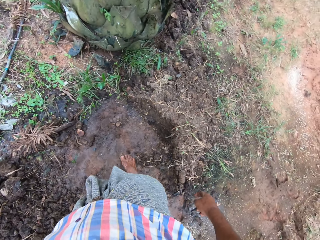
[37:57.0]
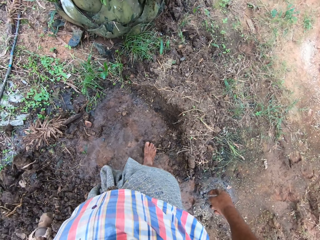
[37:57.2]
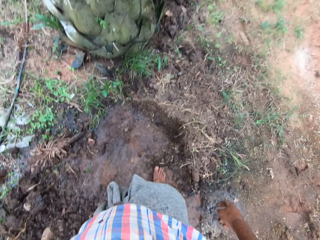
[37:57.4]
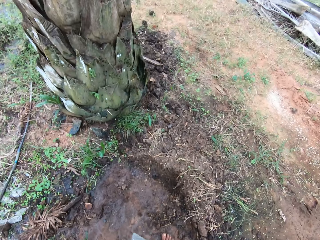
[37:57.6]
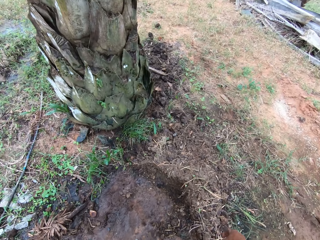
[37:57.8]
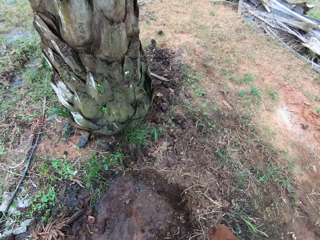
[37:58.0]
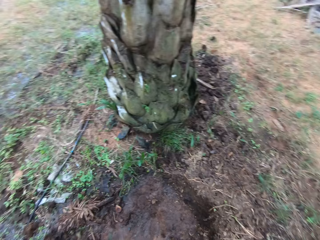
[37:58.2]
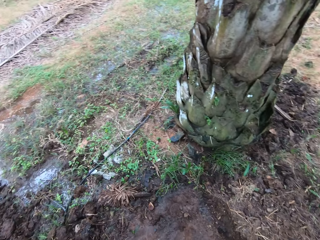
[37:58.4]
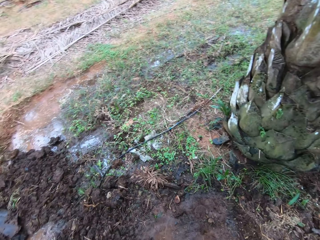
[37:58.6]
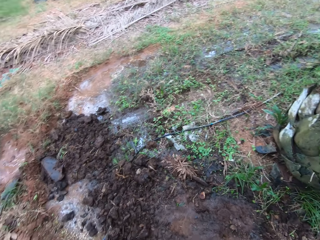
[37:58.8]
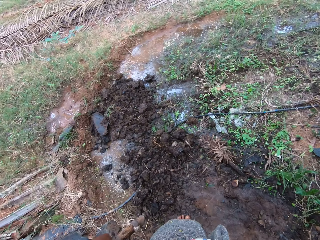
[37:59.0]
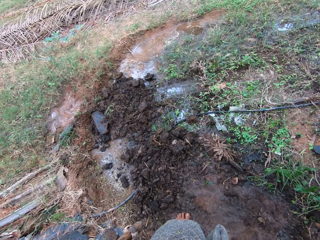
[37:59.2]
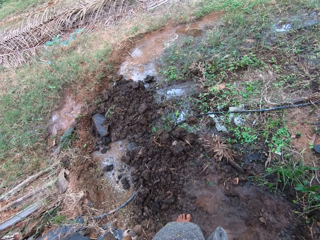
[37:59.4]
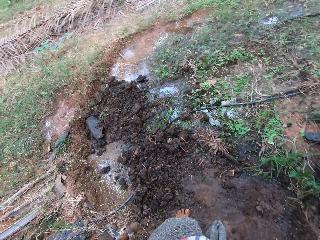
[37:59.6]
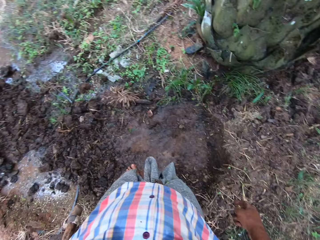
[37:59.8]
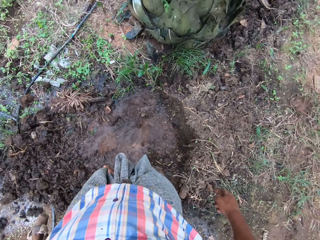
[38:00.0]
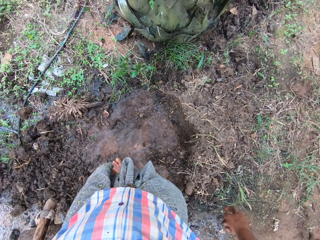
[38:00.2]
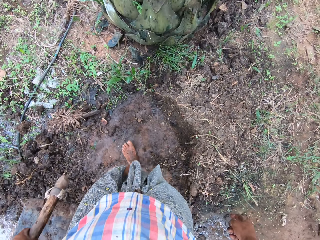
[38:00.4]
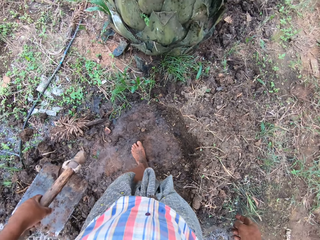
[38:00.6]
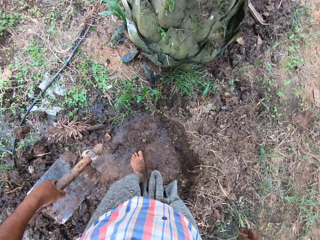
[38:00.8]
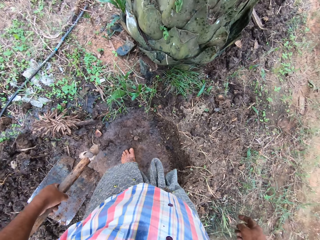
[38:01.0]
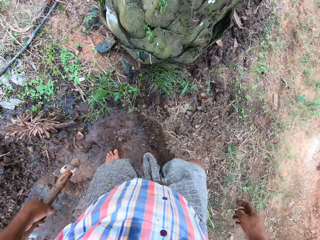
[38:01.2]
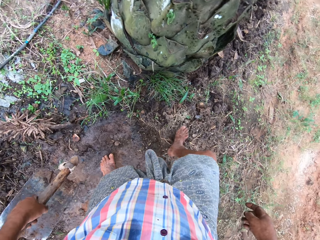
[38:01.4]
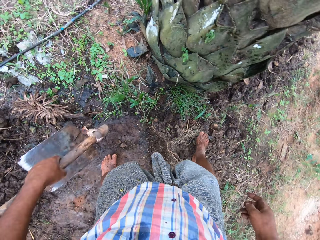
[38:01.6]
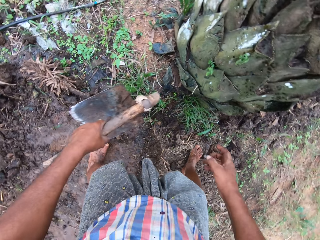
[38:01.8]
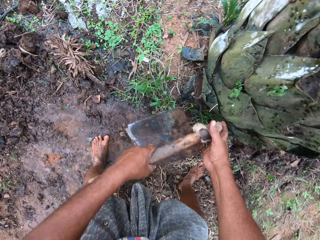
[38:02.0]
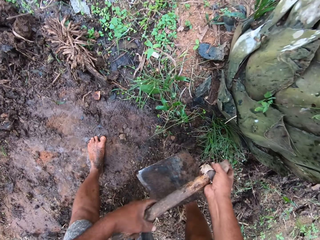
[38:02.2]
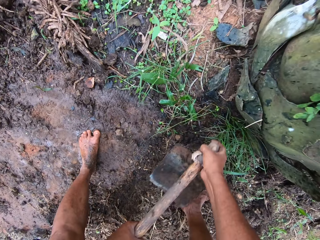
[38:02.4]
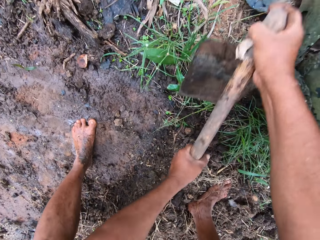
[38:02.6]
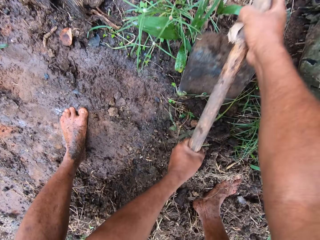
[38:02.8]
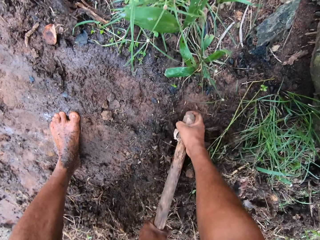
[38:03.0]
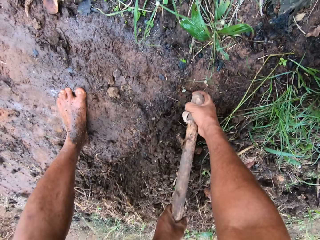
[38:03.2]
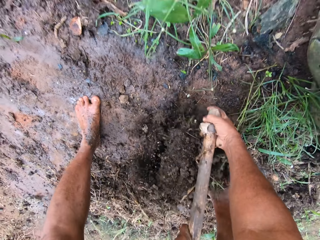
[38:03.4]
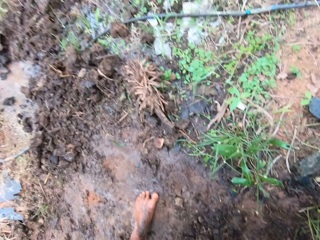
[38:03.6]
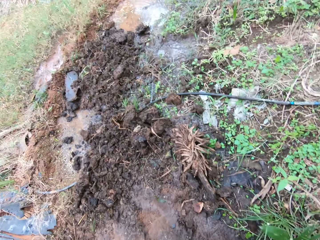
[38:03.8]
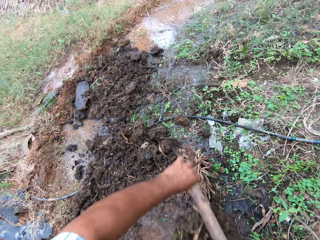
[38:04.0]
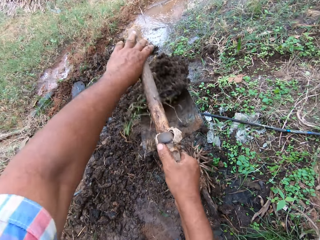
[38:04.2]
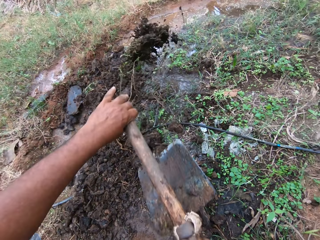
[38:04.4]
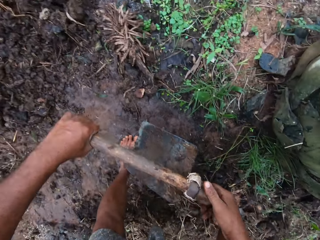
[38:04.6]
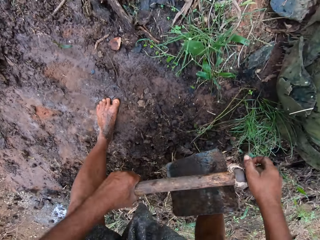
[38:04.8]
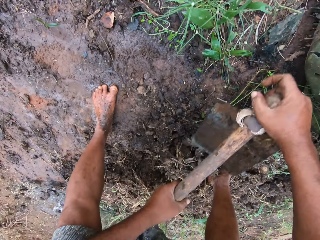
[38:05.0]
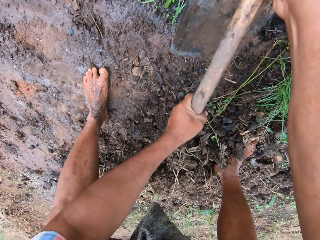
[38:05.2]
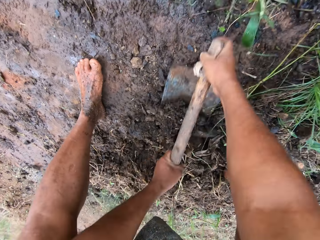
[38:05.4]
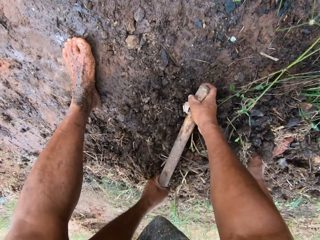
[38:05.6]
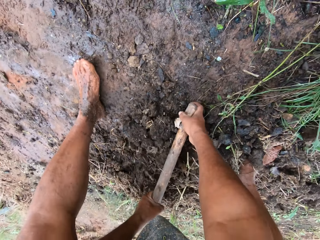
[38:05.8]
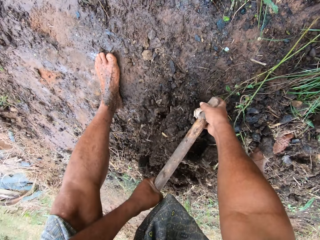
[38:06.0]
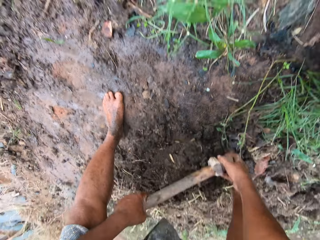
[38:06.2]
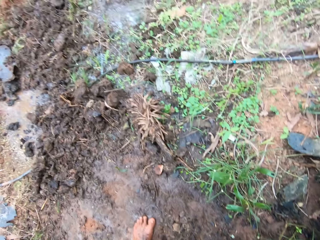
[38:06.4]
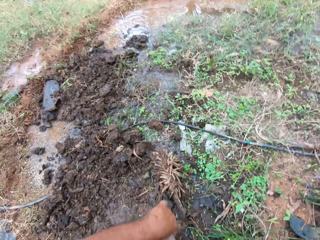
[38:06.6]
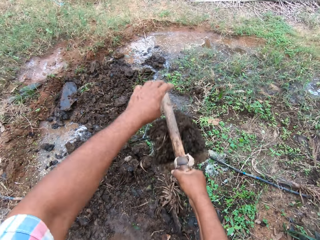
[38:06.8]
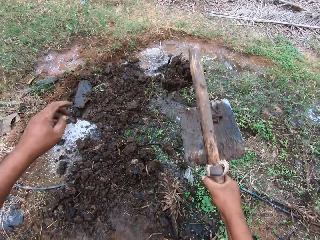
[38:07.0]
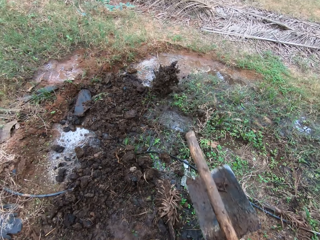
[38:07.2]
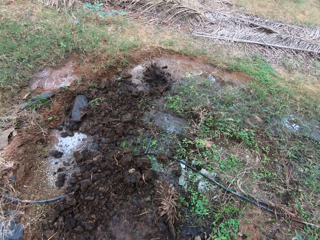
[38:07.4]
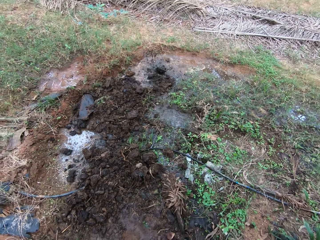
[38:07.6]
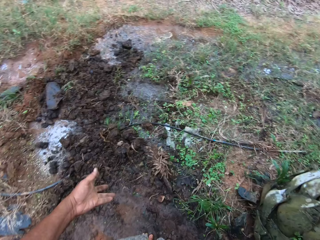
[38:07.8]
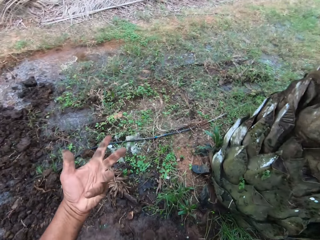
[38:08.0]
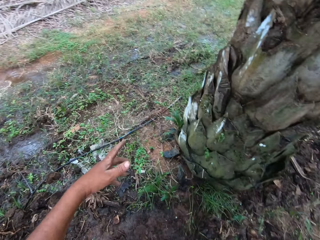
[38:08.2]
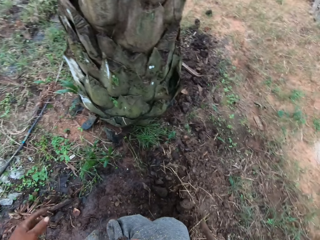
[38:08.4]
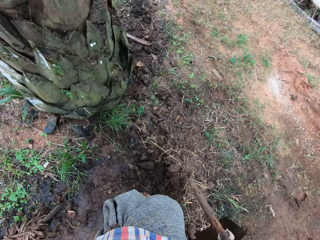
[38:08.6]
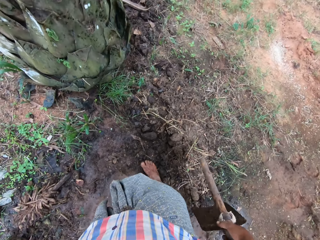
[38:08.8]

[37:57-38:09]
The camera wearer moves the soil with a hoe. They pack the soil with the hoe. They throw the soil on the water. They pack the soil with the hoe. They throw the soil on the water.

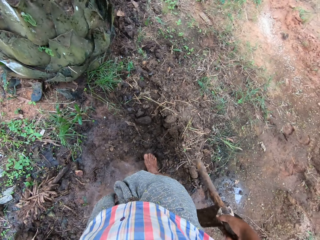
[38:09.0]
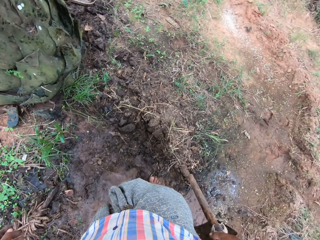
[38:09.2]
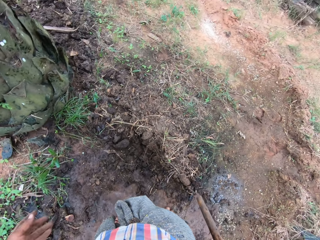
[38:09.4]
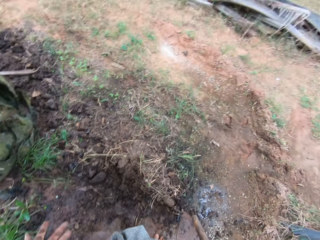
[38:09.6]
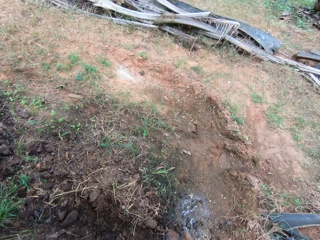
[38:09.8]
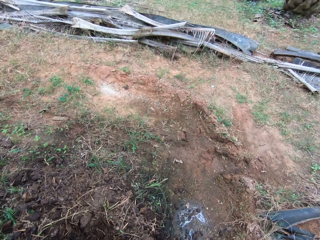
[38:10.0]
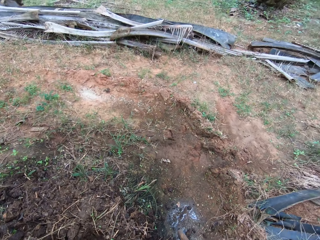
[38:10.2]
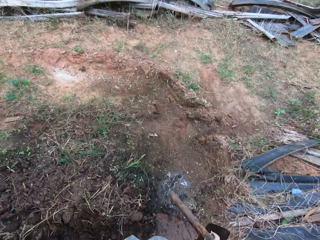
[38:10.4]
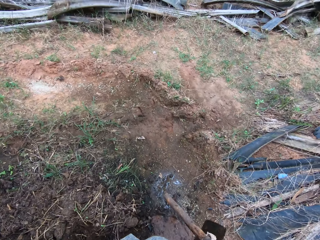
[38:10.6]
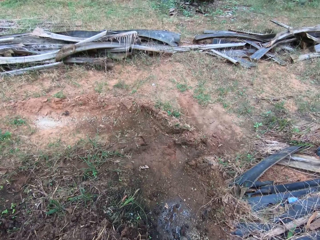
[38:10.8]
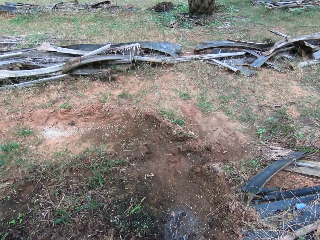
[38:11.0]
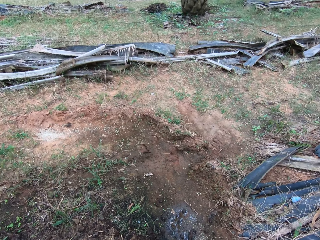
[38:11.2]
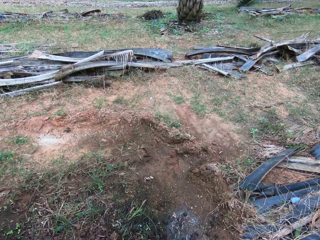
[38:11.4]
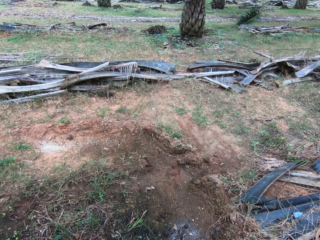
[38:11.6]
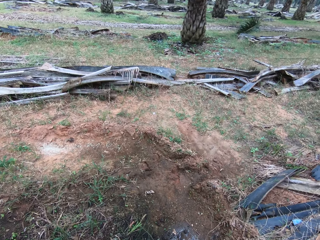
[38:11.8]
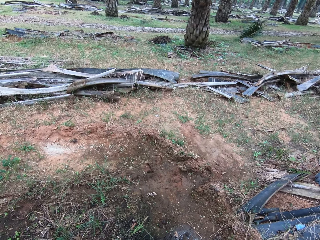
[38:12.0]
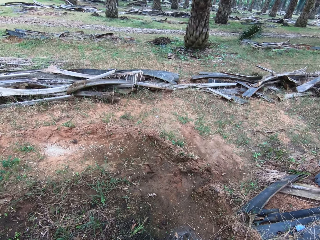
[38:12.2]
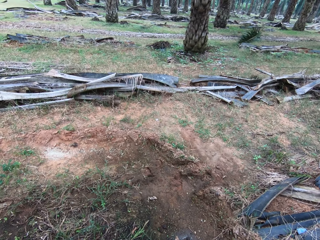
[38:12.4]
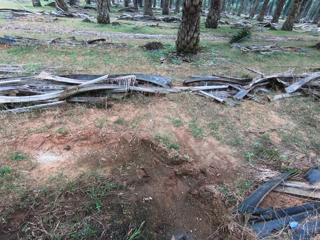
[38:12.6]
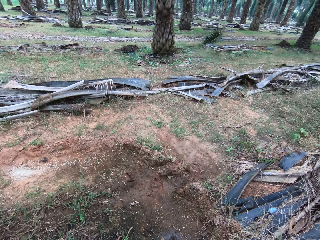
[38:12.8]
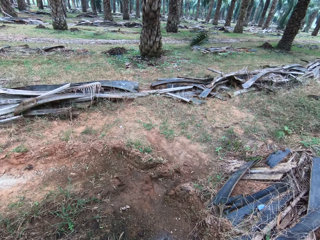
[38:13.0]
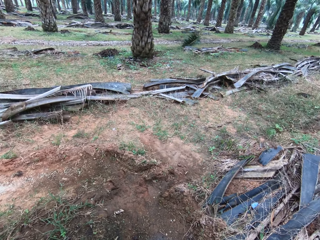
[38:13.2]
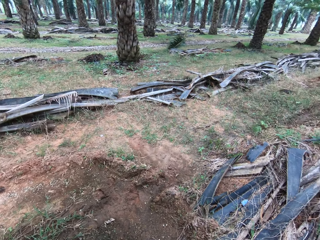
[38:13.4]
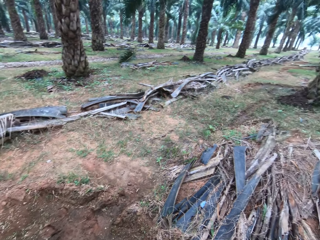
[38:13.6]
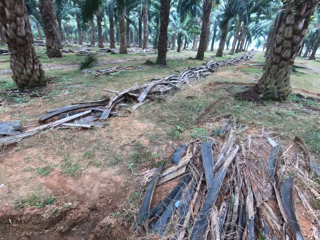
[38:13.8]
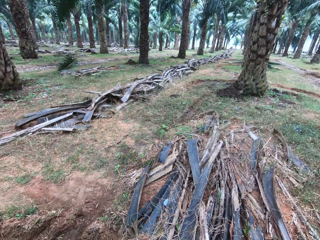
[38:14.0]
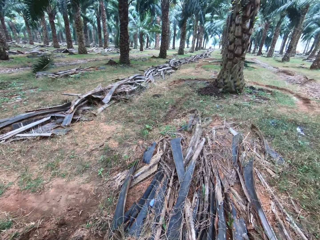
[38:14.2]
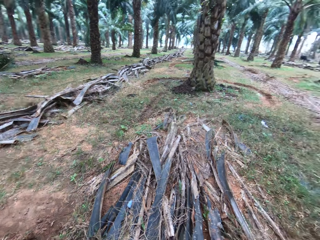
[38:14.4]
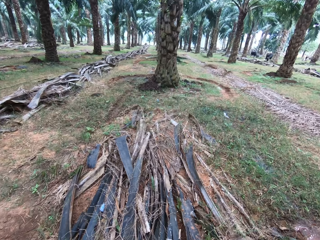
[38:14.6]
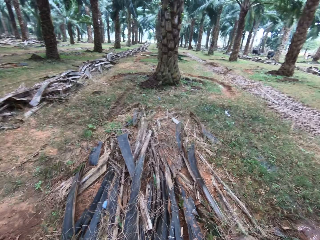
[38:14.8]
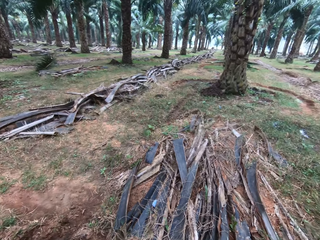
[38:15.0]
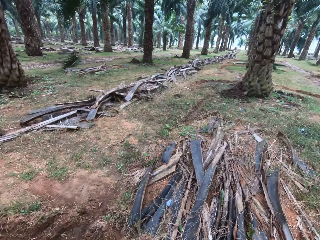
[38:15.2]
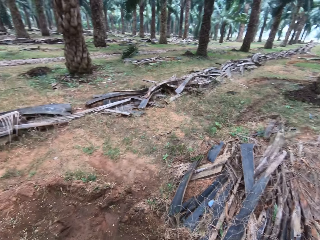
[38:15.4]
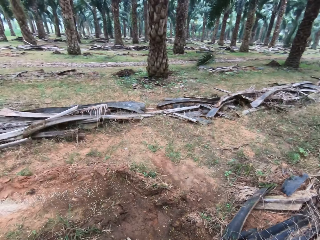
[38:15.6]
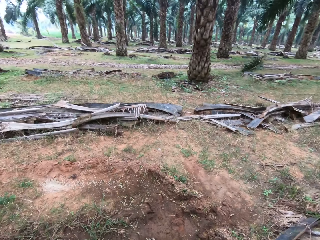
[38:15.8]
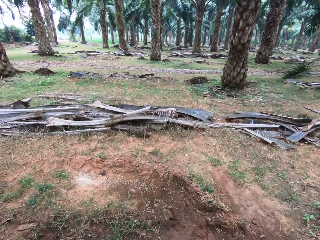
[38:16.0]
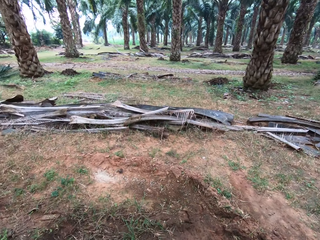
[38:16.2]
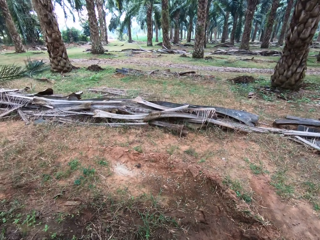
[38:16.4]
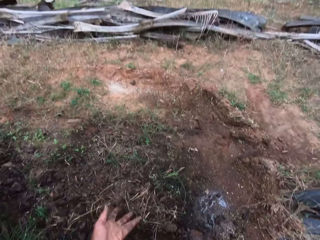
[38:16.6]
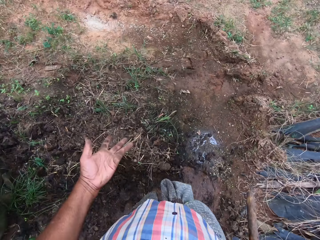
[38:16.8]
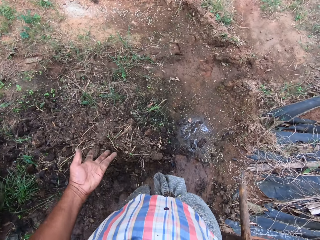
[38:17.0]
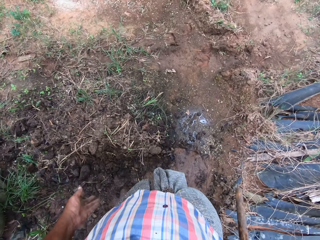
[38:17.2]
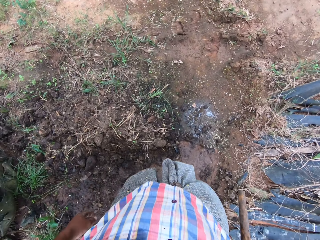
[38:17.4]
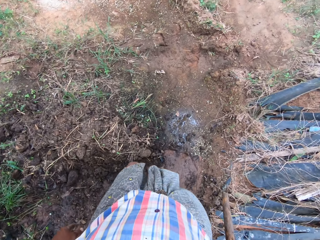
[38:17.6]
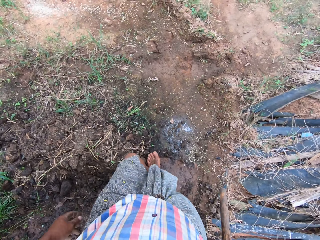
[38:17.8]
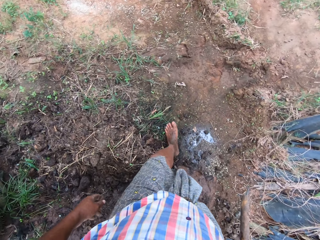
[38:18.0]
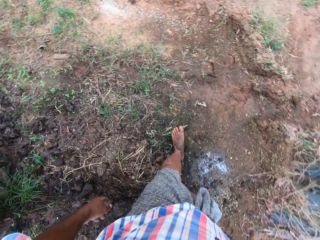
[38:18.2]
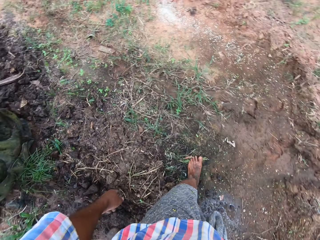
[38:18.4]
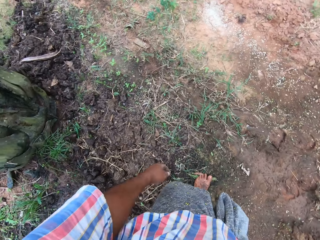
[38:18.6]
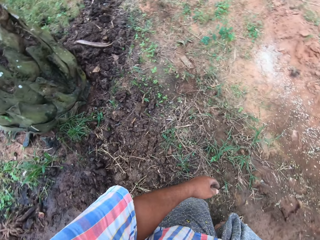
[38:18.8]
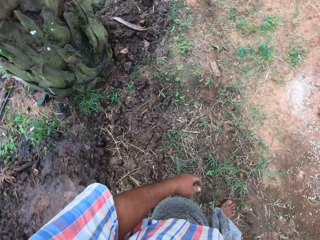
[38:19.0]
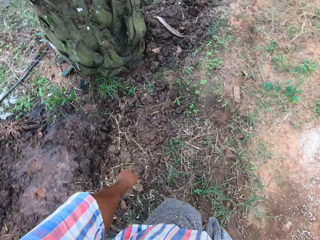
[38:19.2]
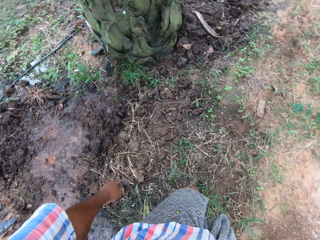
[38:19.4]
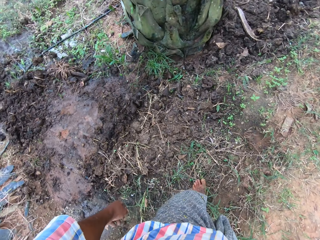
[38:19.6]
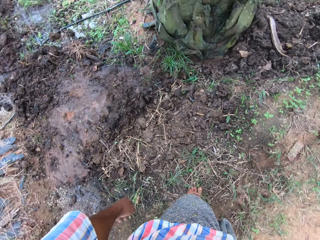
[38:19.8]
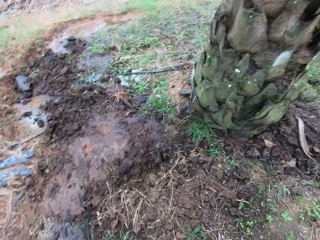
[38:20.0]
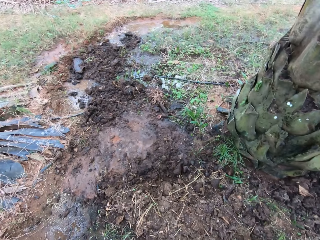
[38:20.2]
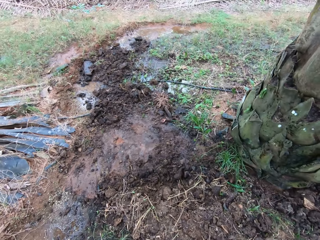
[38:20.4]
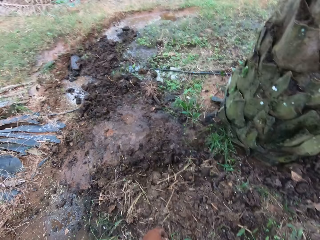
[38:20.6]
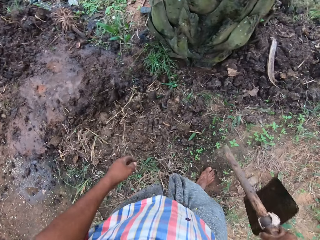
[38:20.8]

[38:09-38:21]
The camera wearer looks around the field. They walk around the field.
